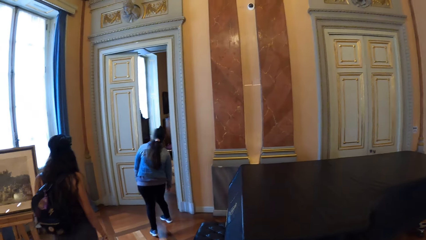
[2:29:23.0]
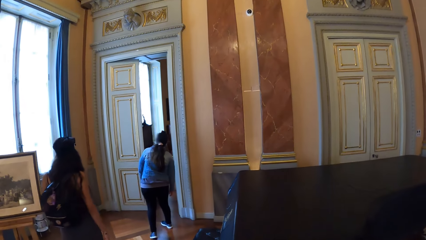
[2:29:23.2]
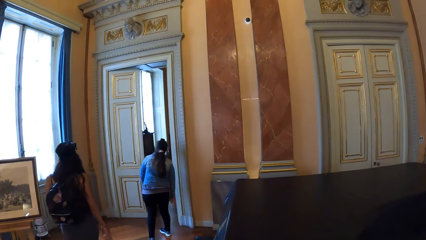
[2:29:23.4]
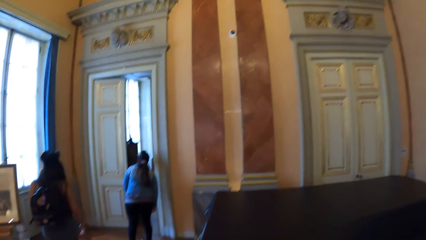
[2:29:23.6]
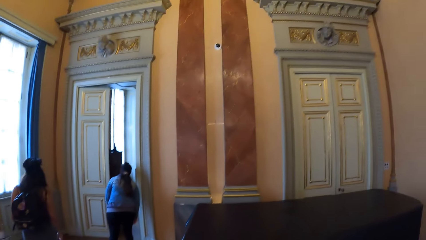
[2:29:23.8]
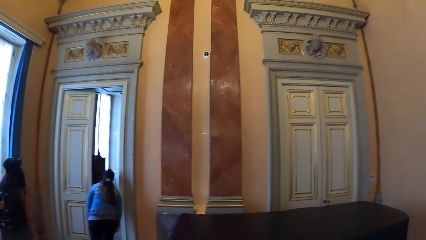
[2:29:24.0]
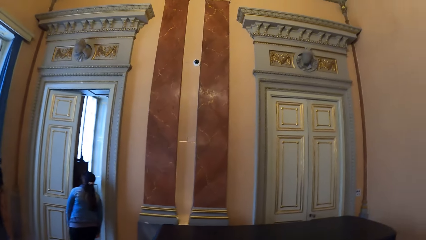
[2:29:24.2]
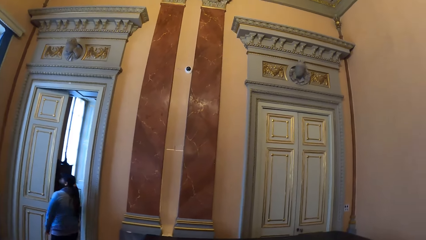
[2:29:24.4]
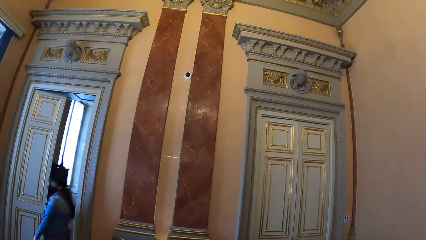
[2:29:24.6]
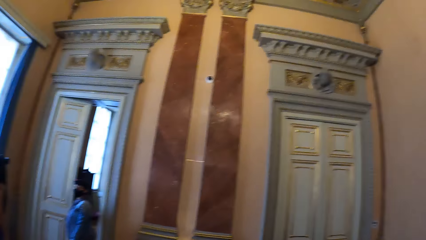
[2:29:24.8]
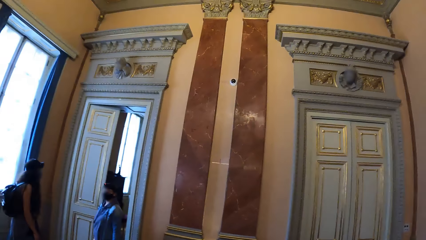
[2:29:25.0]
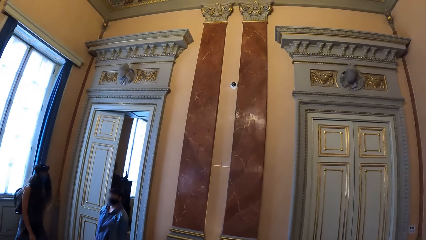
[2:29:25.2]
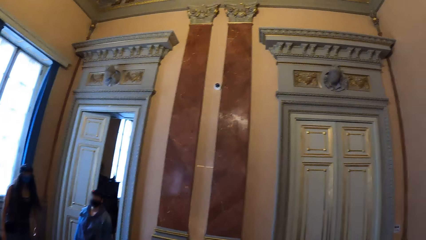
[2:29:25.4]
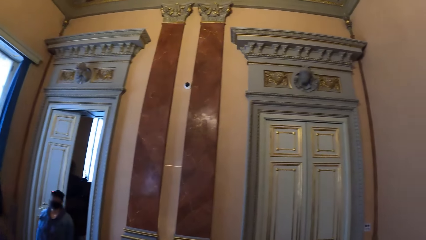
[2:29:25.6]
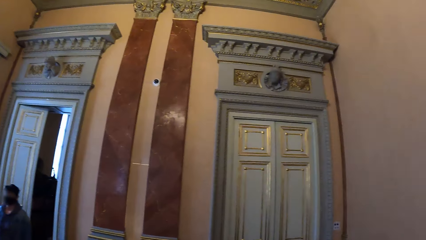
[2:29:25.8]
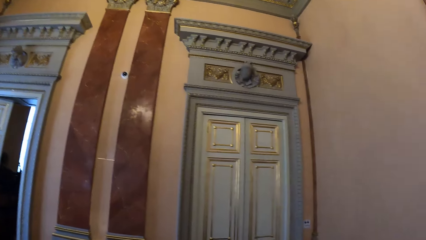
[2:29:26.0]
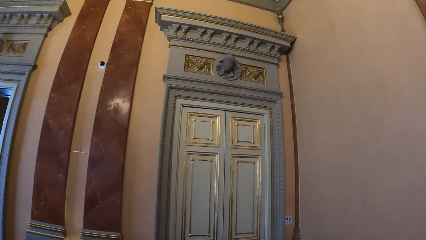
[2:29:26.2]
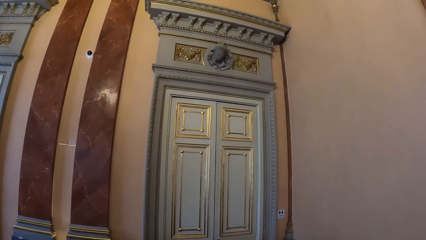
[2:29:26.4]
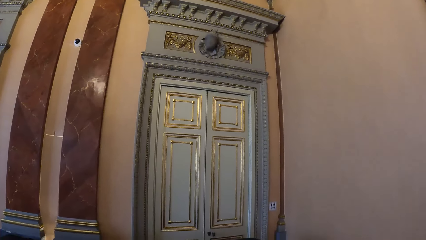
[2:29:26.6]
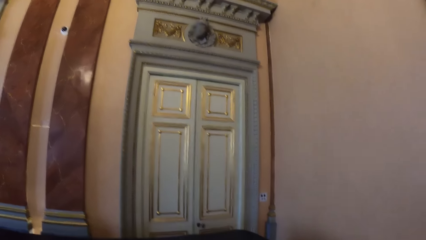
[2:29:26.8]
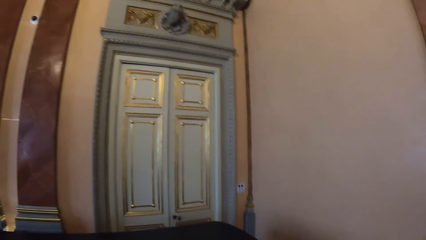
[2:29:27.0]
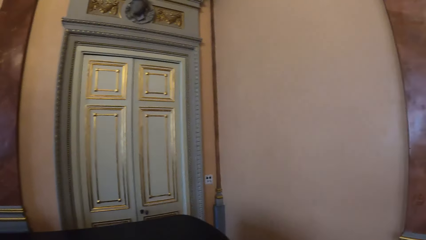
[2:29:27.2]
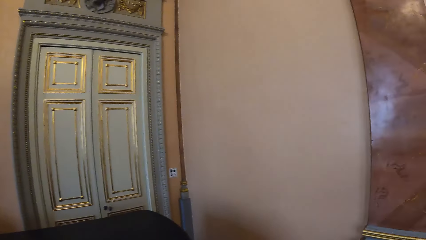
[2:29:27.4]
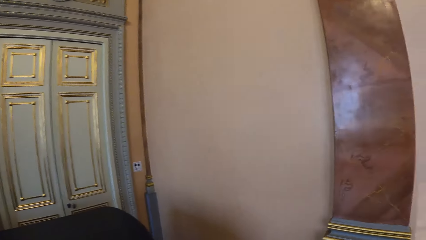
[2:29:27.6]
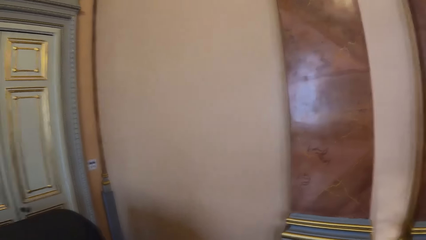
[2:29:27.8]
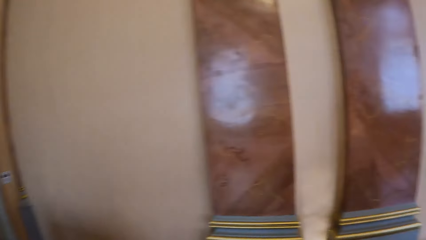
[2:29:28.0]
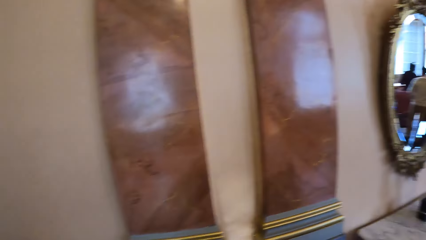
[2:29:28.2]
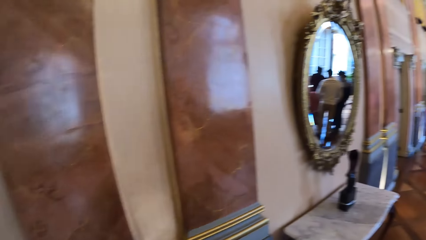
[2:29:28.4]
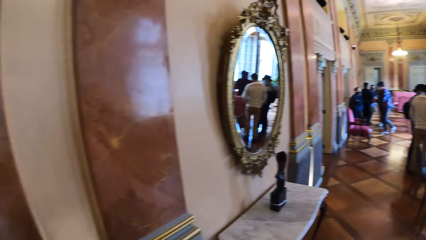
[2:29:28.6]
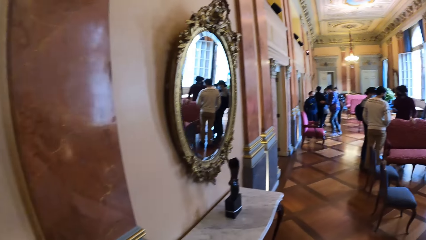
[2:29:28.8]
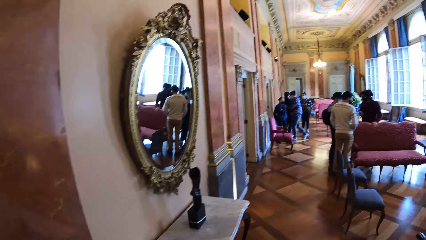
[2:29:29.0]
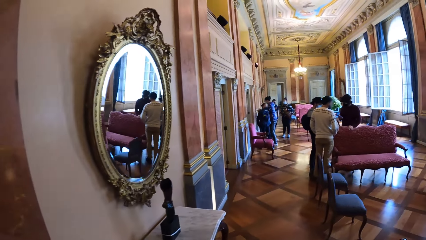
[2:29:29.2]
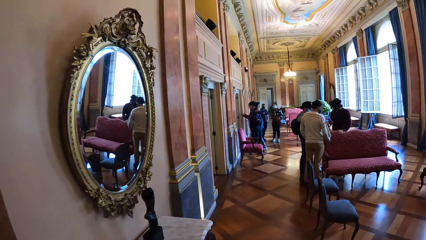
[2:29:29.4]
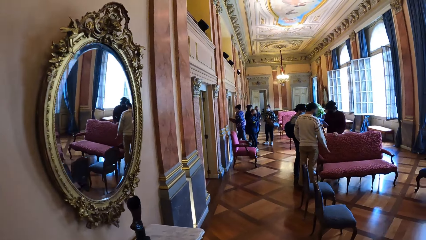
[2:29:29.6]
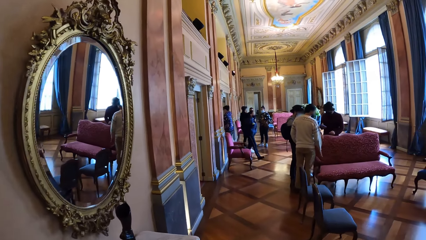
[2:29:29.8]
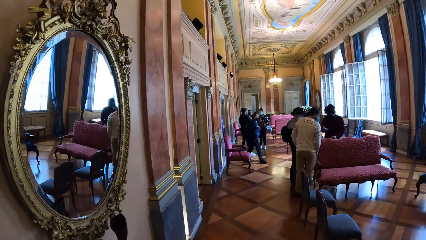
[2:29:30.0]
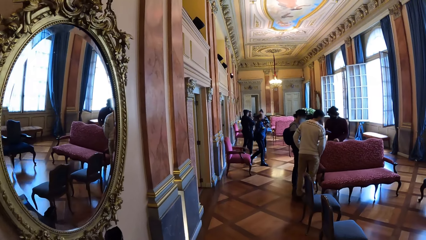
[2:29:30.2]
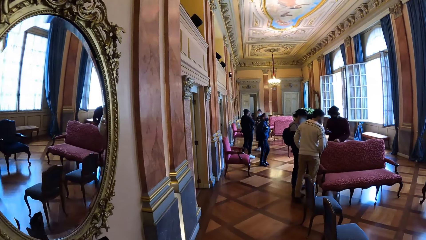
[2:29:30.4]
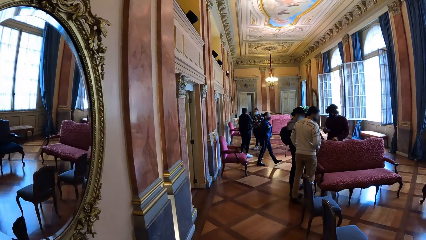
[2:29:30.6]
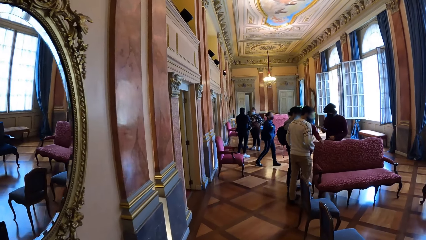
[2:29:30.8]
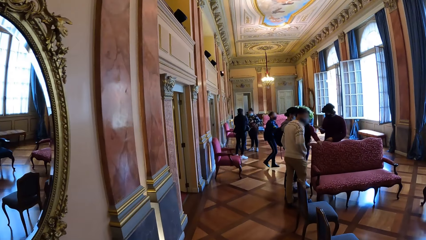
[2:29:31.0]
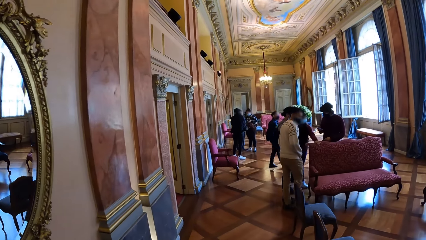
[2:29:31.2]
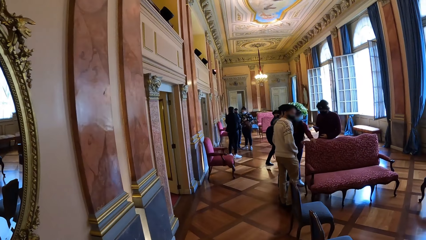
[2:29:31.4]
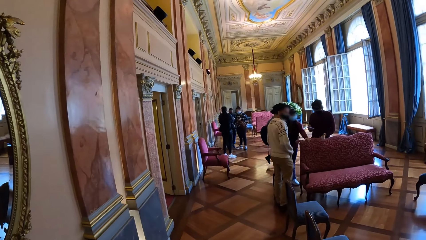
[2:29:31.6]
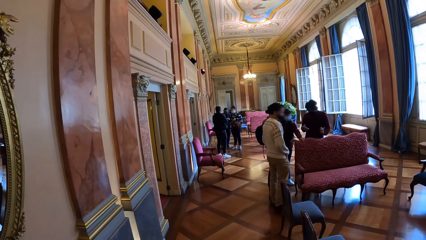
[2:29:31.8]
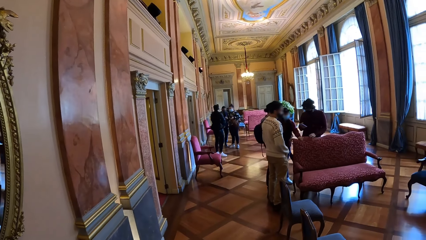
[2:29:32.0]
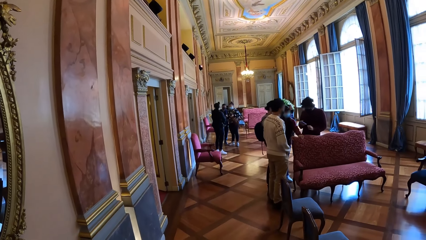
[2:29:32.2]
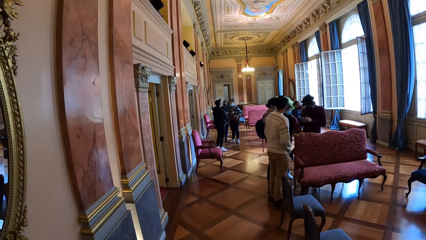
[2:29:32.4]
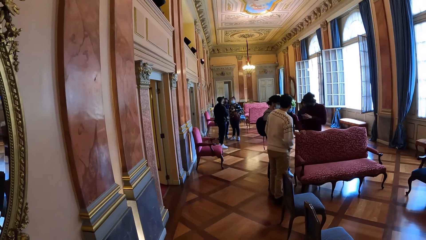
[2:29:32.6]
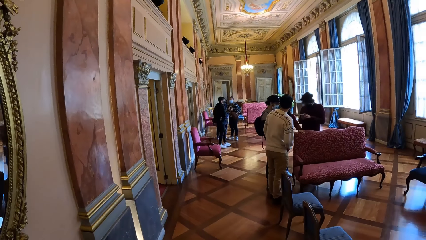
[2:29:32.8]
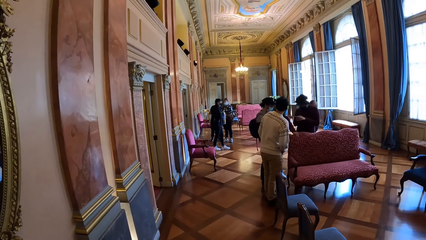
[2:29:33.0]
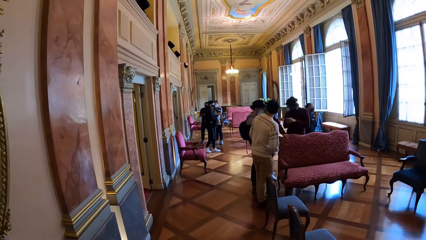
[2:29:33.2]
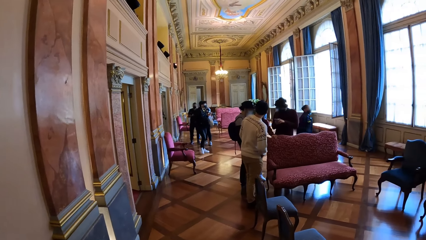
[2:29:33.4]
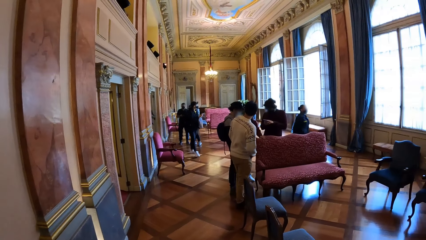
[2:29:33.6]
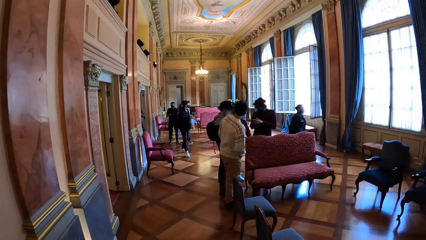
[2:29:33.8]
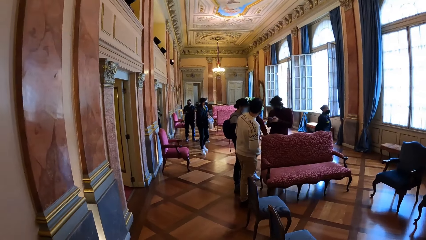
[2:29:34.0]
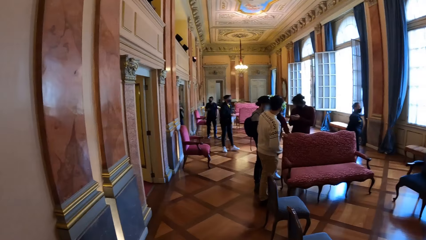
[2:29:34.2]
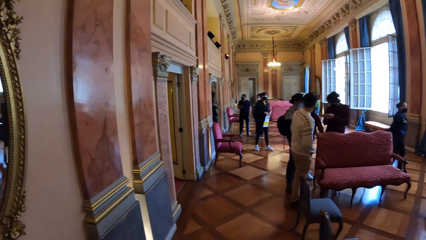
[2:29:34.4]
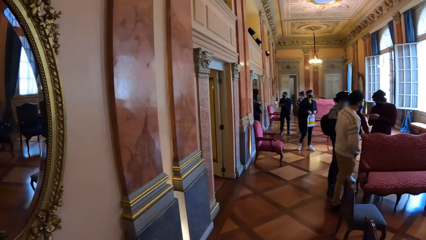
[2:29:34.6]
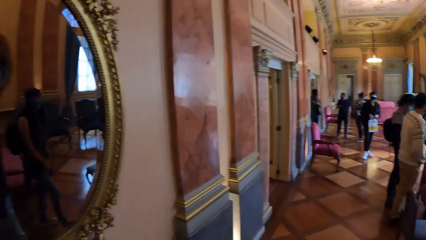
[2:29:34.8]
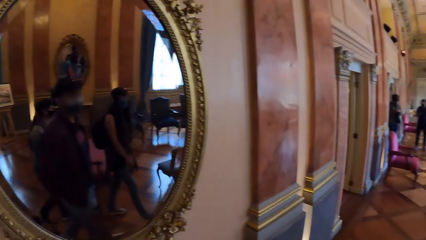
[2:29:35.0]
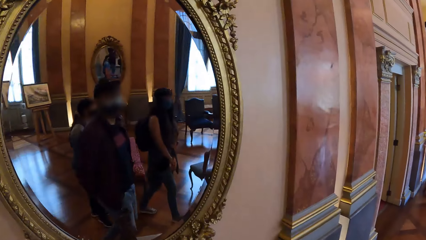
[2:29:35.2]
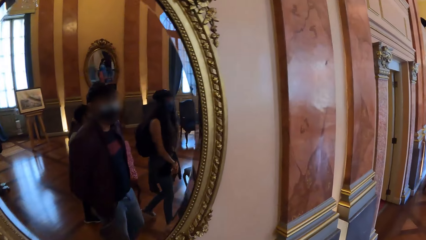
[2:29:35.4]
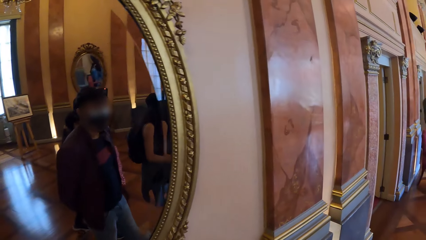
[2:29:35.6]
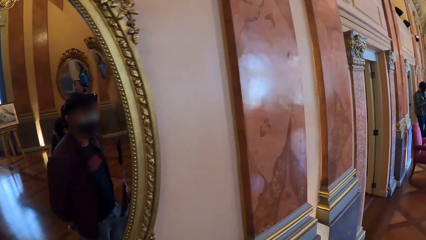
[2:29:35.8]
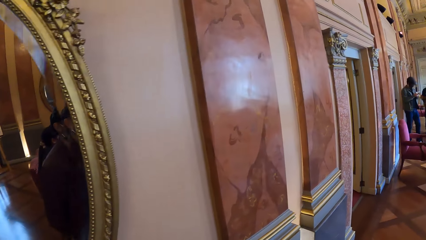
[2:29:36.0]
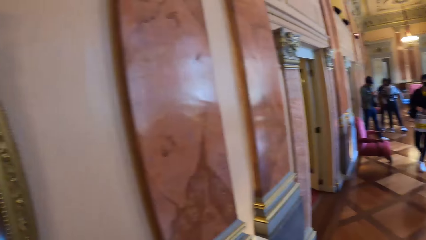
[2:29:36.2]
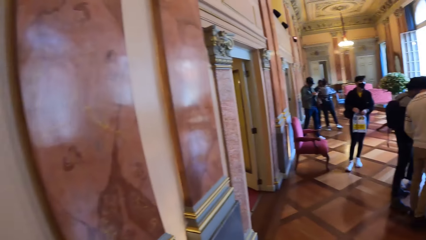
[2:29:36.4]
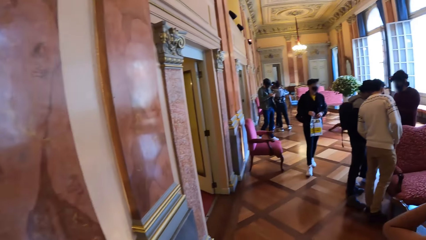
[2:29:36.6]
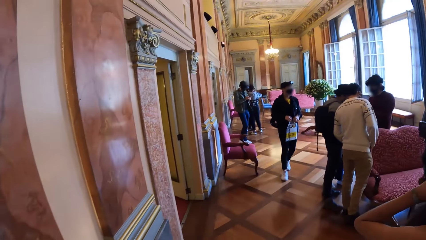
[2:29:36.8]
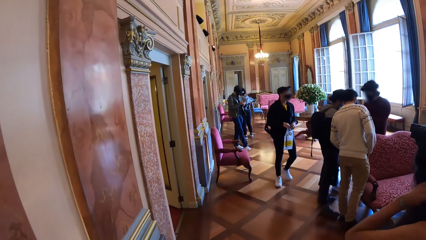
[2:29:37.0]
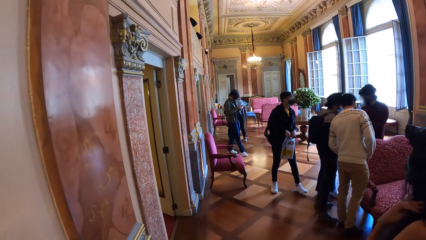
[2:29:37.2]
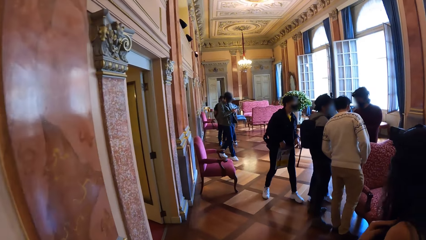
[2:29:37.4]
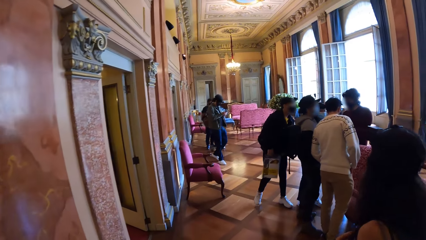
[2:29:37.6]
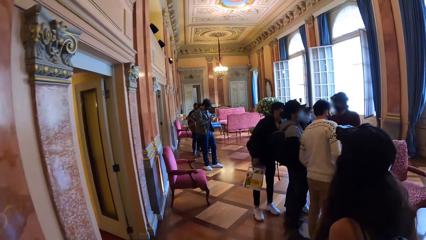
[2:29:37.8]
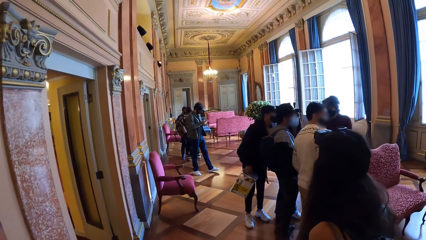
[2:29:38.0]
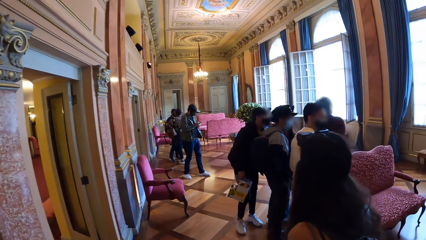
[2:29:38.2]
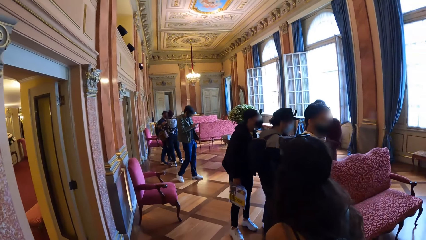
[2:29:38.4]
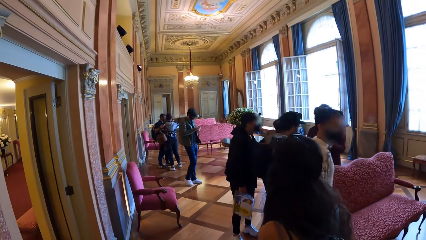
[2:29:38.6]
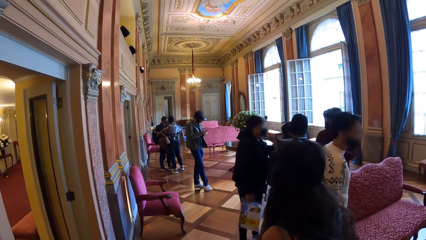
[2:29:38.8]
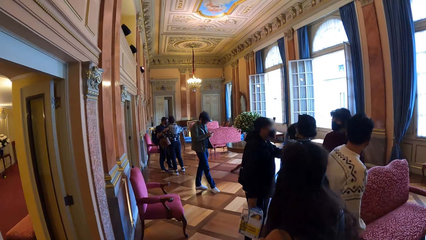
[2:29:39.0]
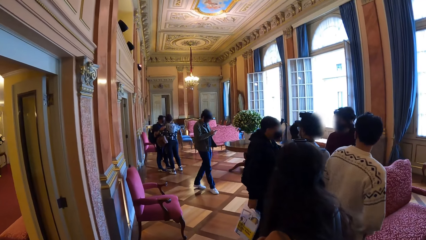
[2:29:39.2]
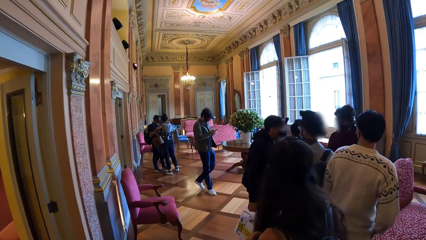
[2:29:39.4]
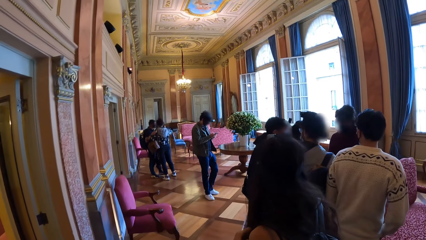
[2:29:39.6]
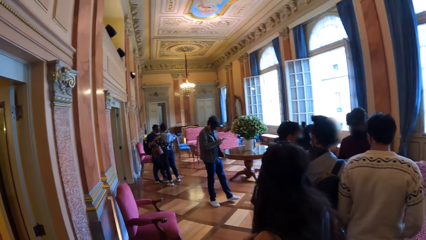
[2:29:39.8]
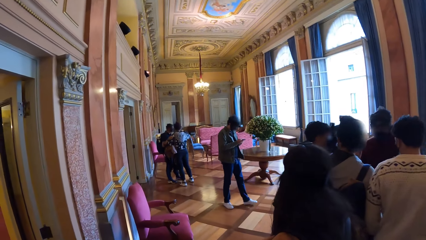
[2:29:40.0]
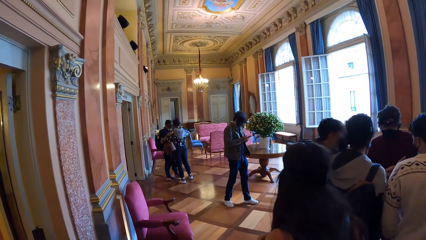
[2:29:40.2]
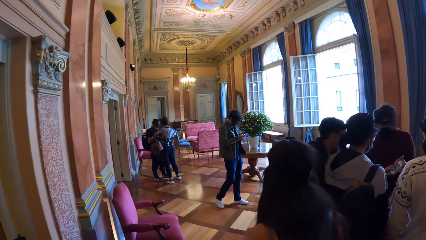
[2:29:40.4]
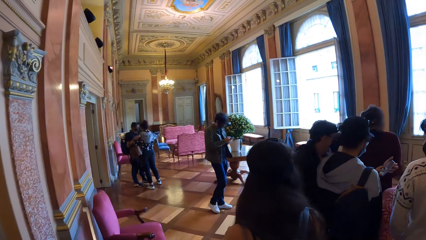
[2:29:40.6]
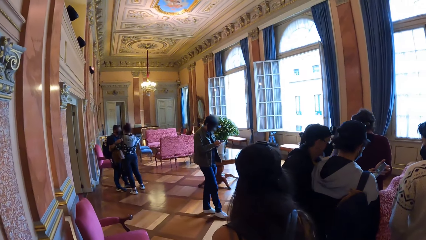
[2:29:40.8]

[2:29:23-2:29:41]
The camera wearer walks around the building. They look around. They walk around the building.
